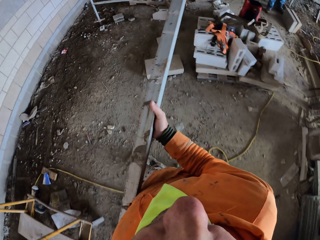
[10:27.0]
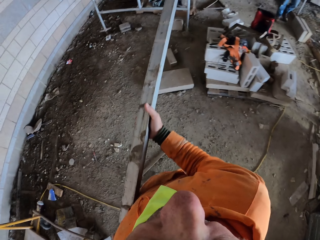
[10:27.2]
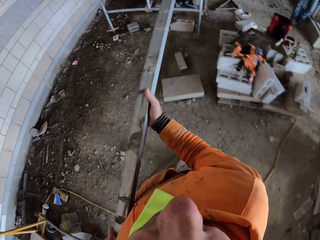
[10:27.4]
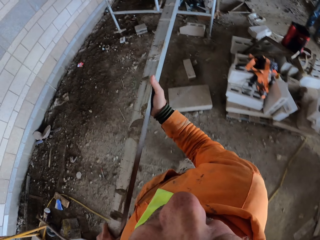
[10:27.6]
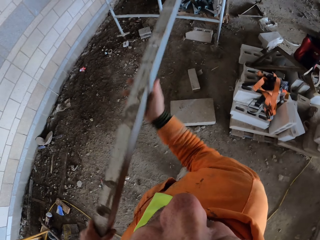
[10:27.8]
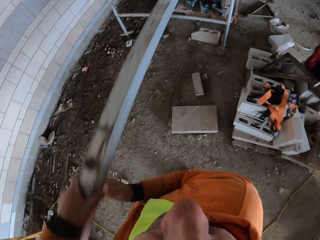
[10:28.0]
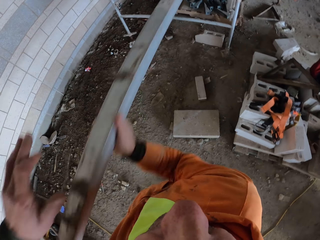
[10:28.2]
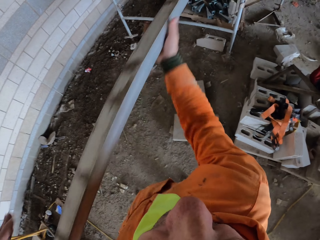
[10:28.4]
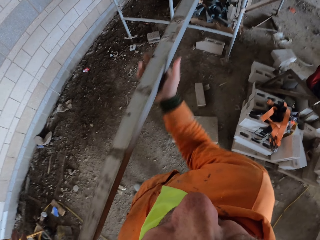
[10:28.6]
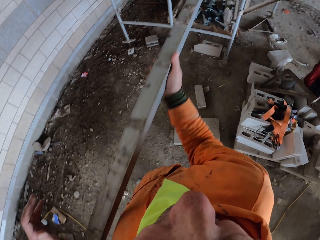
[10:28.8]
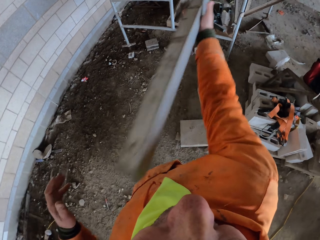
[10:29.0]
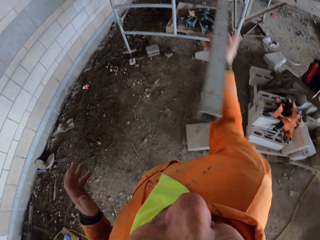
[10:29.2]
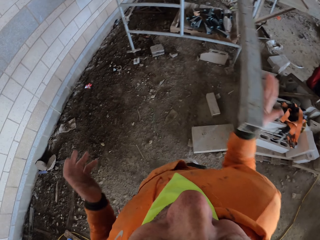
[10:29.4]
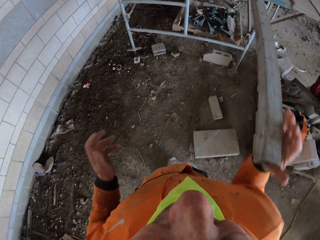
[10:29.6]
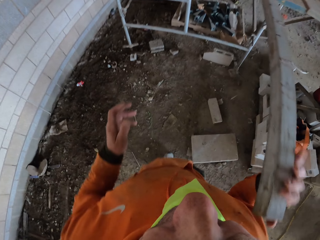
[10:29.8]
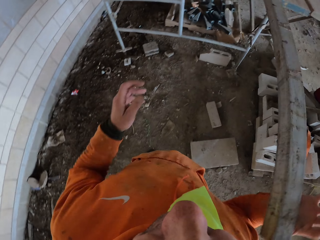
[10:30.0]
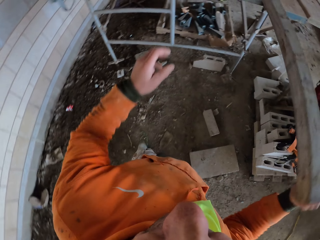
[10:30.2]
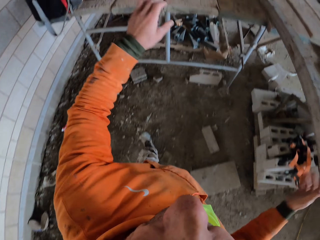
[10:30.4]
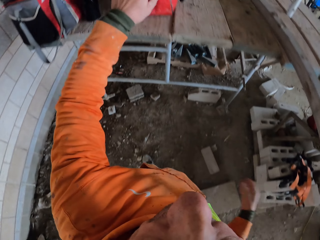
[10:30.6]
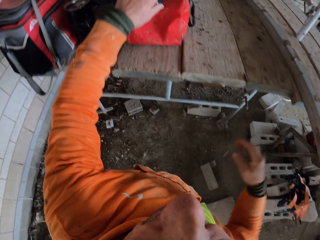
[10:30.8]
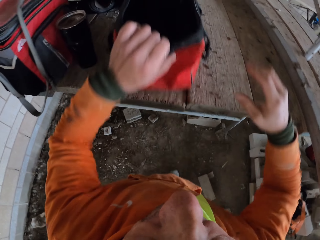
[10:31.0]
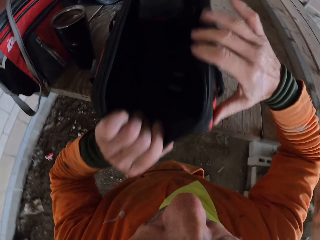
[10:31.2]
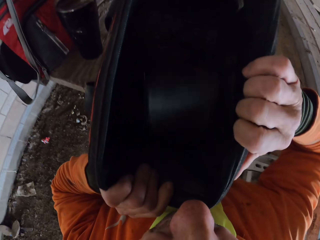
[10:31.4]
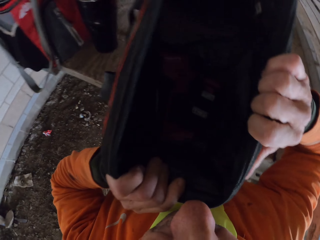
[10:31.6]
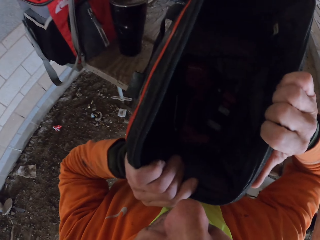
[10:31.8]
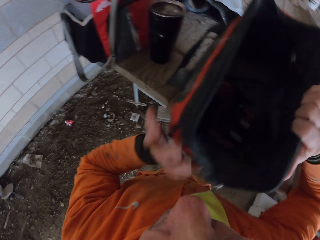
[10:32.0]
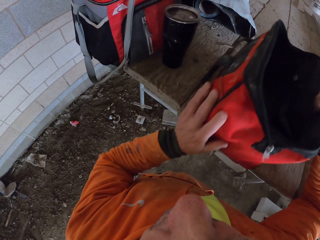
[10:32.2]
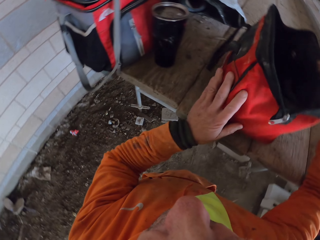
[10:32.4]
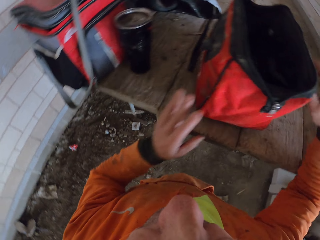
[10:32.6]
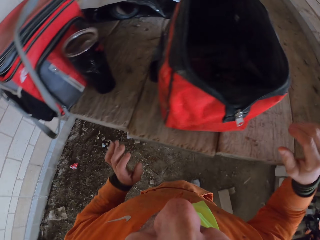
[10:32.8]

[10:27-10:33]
The camera wearer places the wood or metal on the scaffolding. They lift a bag, stare at the bag, and pull the bag.

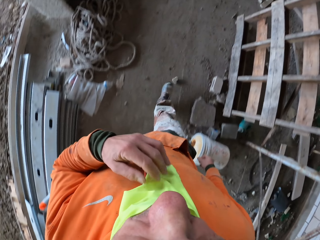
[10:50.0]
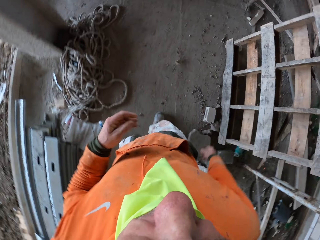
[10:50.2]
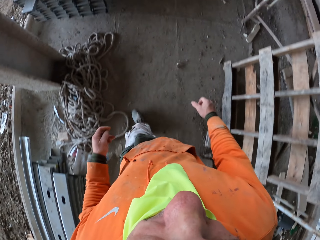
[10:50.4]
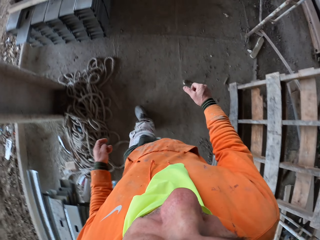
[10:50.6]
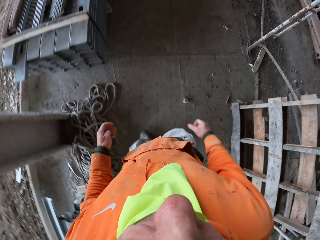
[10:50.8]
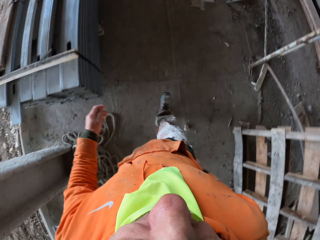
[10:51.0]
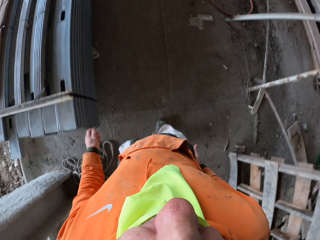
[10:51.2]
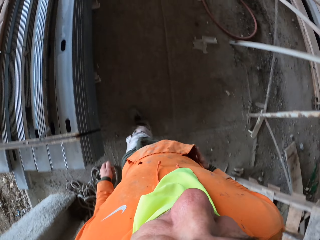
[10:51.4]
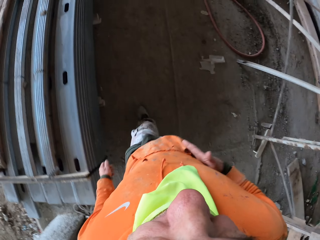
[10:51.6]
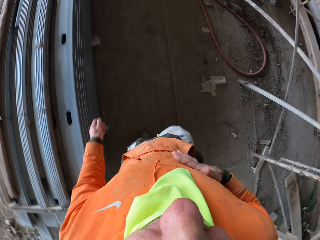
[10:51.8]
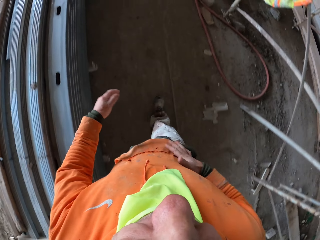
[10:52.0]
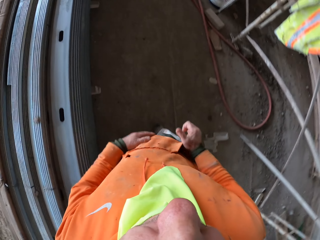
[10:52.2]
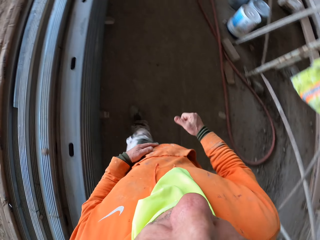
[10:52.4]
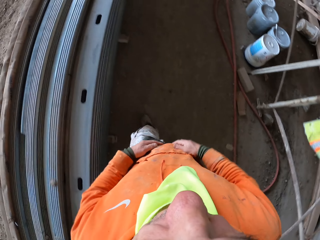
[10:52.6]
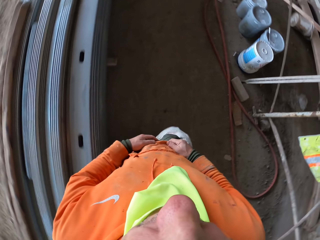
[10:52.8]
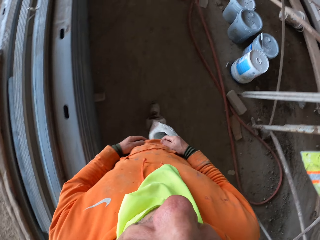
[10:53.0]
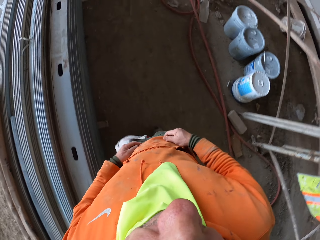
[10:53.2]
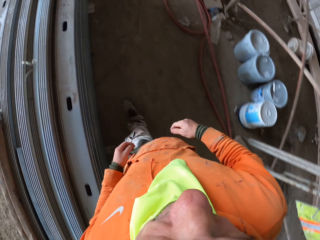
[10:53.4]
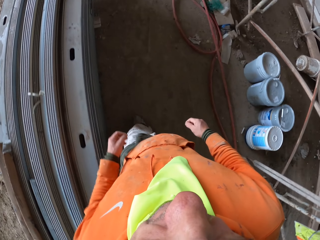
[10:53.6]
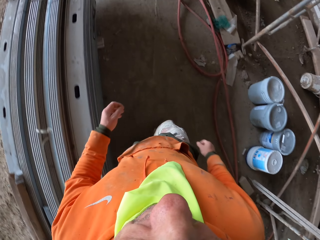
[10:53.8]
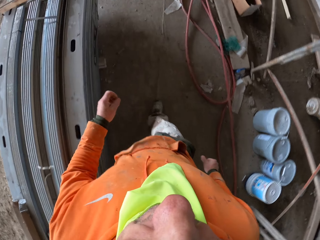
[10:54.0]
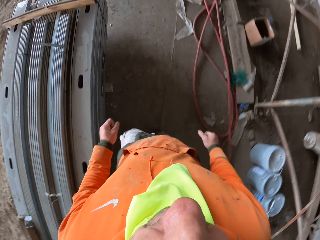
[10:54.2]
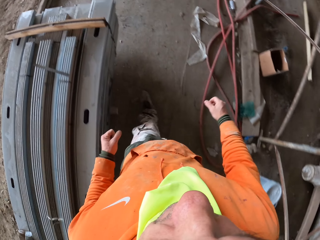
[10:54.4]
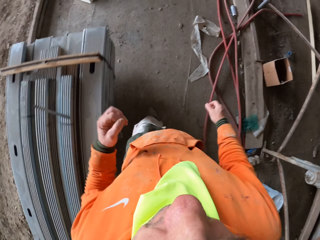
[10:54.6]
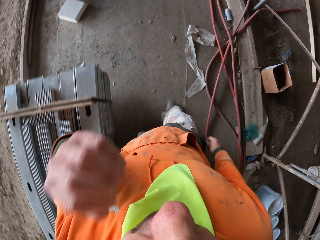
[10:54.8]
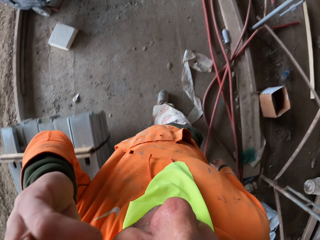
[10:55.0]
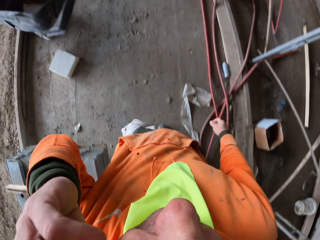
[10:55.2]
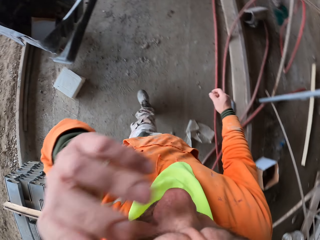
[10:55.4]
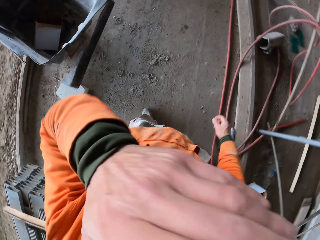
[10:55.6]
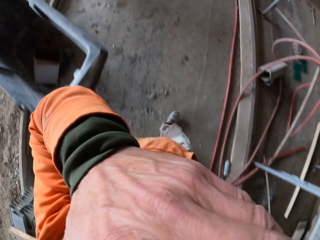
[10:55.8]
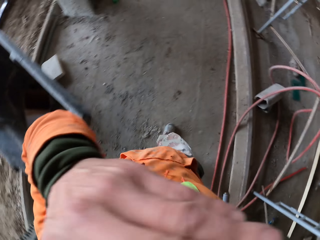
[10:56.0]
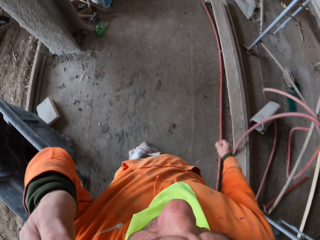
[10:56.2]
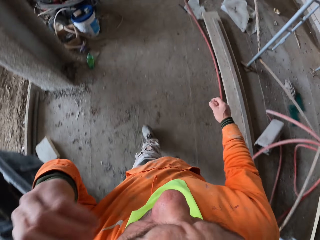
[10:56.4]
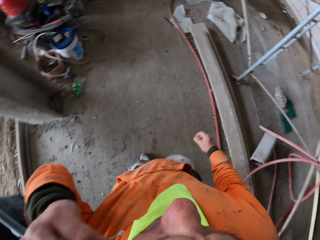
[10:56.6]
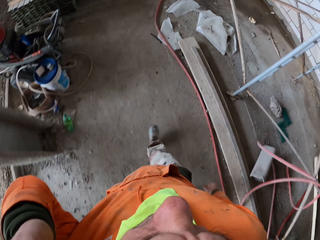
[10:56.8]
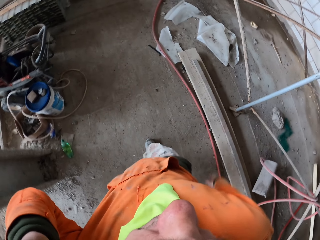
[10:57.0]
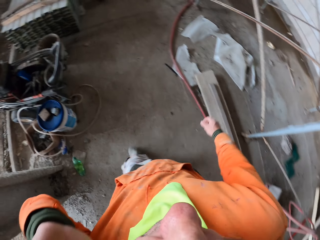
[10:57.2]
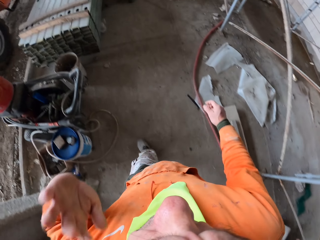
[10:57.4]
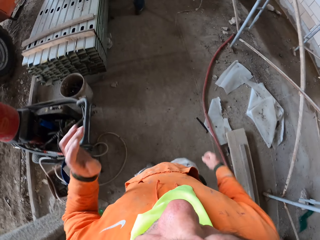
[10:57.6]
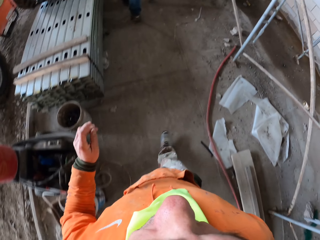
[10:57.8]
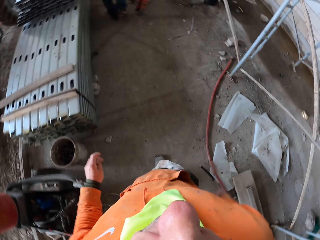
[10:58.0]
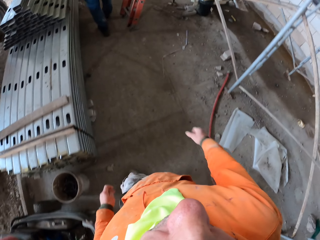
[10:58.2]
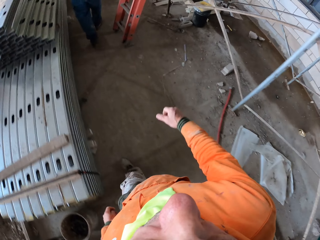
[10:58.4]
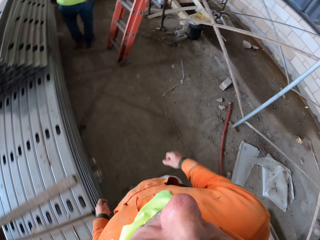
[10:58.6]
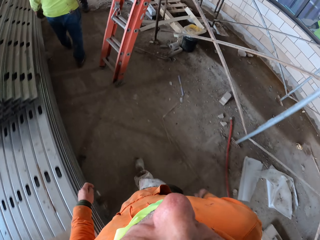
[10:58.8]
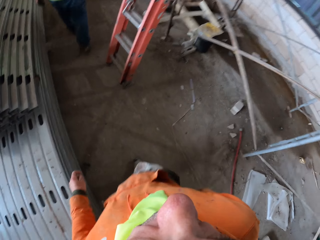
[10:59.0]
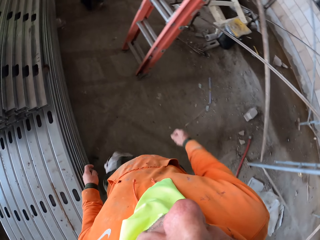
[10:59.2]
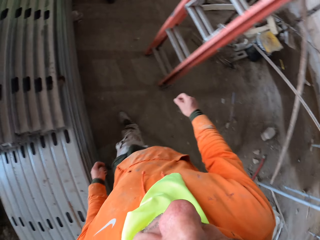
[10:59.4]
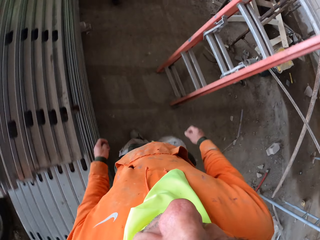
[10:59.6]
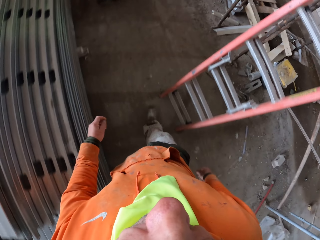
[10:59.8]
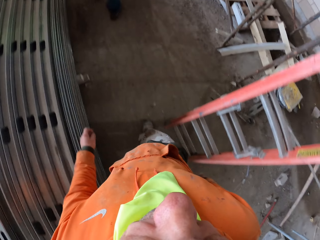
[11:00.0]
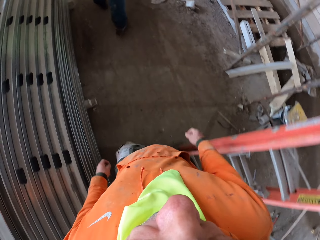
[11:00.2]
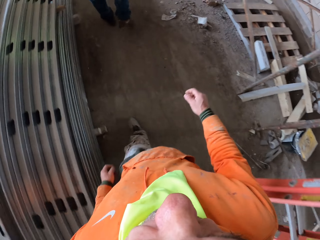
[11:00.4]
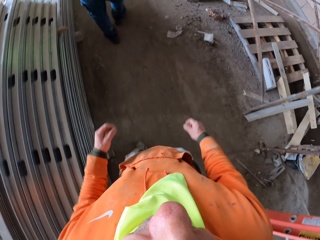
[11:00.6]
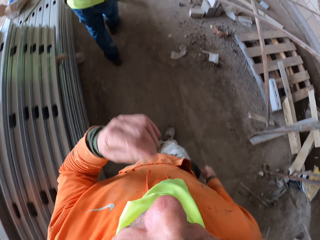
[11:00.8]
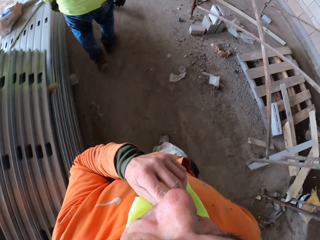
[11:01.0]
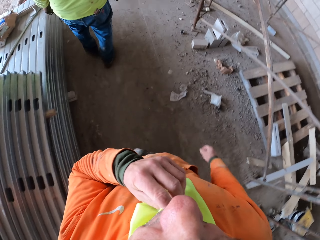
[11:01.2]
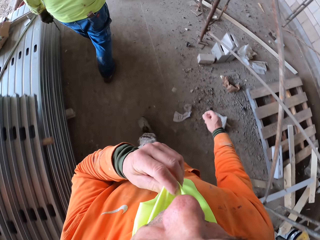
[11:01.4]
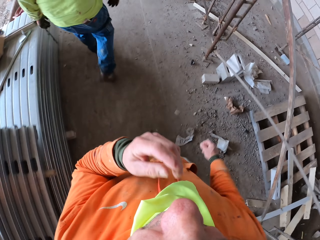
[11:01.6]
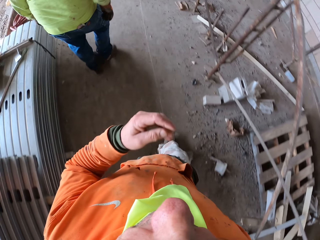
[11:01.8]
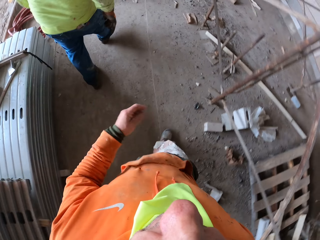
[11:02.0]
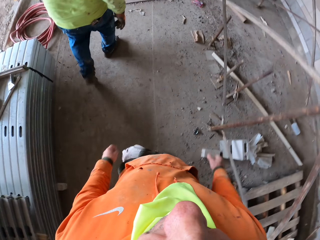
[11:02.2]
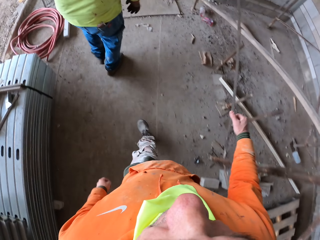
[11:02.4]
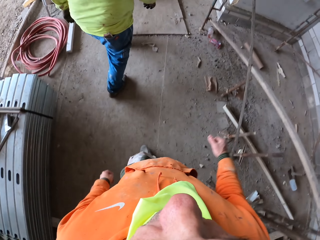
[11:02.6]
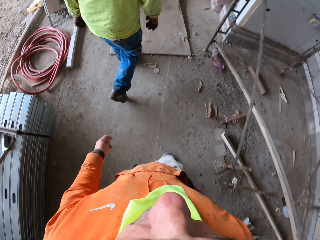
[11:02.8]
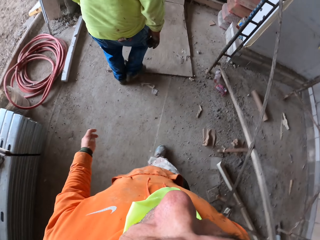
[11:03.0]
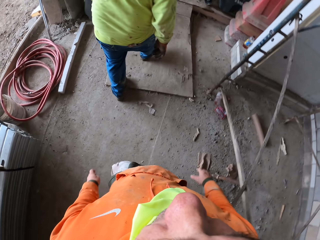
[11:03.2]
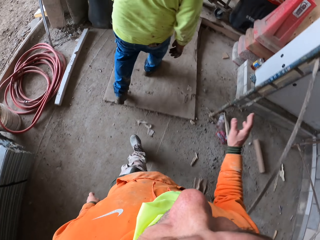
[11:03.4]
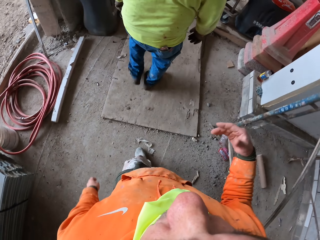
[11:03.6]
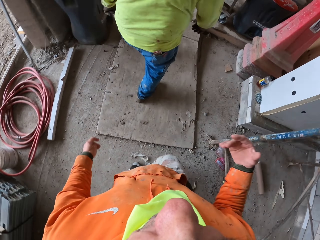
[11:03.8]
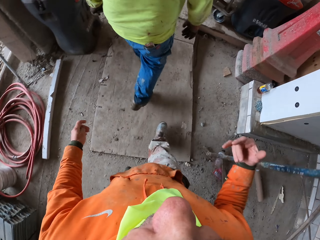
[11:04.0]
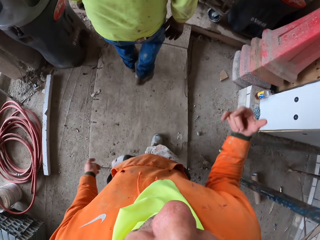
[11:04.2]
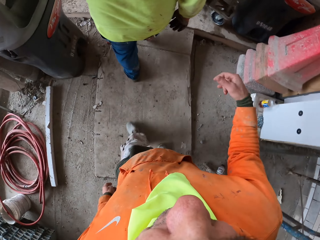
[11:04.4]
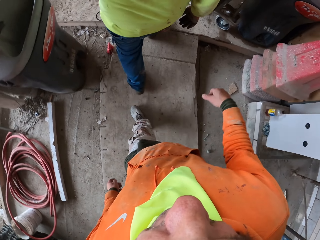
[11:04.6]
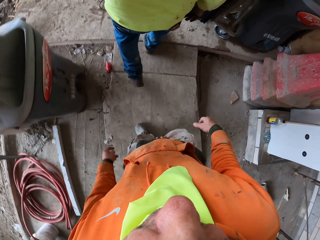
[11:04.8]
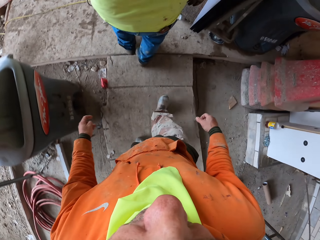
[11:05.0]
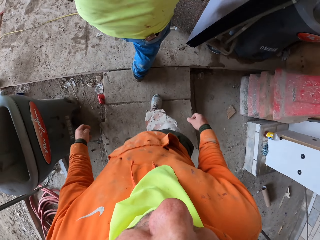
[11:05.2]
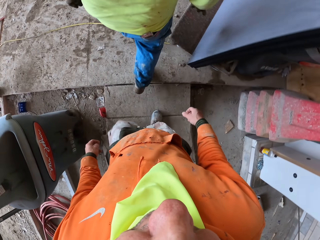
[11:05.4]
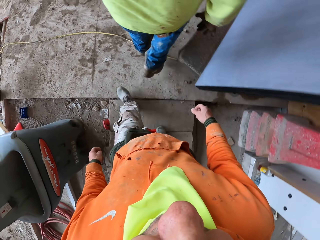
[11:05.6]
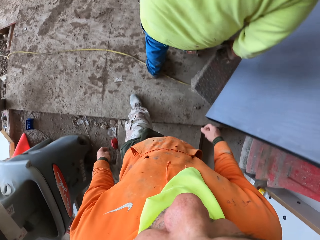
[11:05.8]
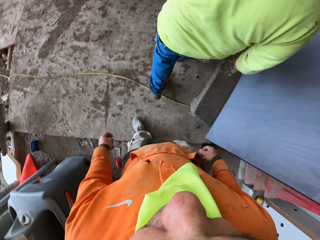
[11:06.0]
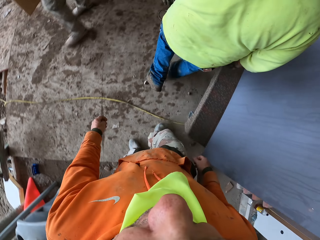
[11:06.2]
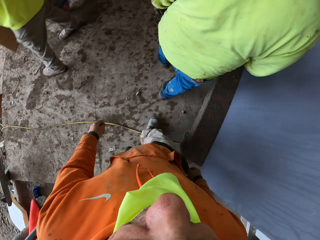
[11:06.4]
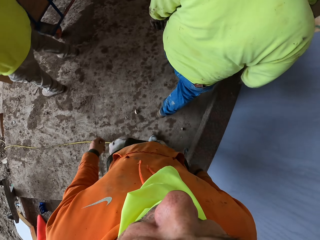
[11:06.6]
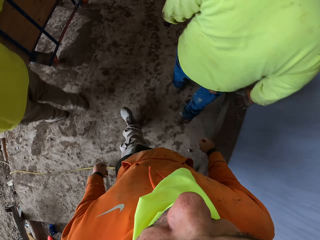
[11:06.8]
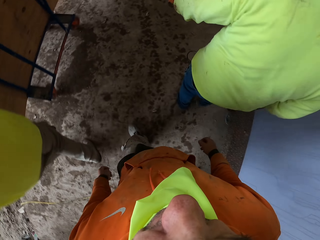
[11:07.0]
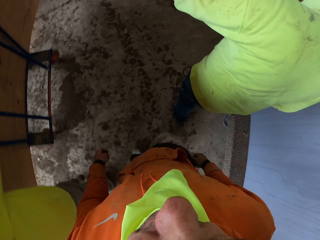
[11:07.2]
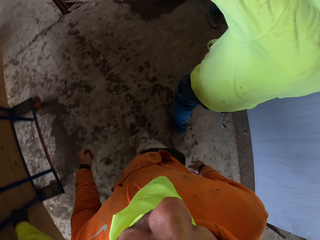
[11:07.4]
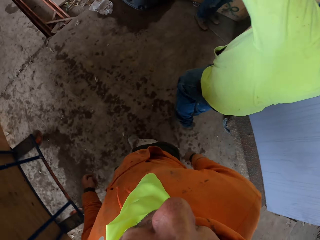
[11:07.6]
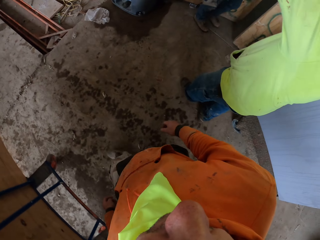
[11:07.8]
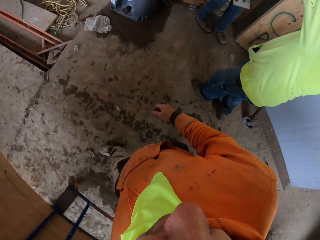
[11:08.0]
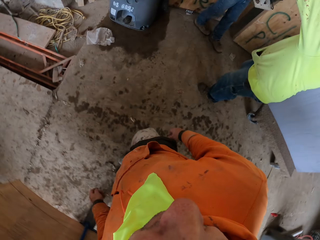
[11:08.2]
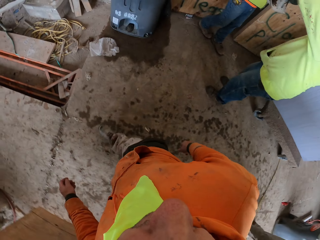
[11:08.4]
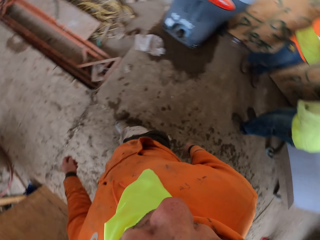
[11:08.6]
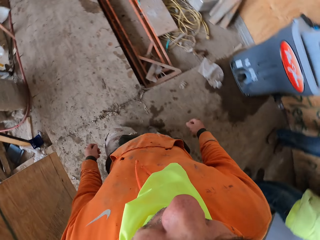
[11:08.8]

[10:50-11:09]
The camera wearer pulls a cloth from his face. He wipes the hand with the pullover. He touches the head, touches the face, wipes the face, and touches the head. A man walks around the construction site. The camera wearer adjusts the scarf. He touches the cloth. Another person pulls a trolley.
